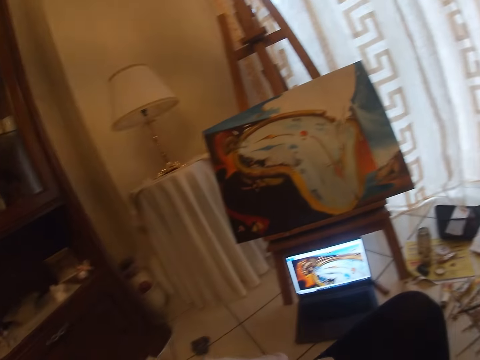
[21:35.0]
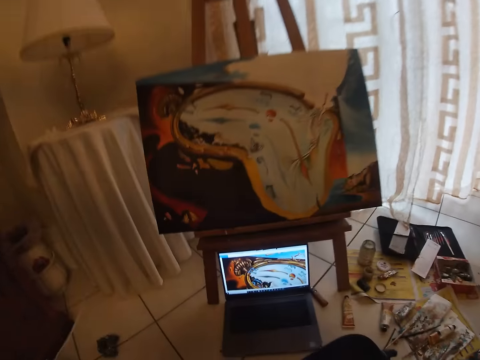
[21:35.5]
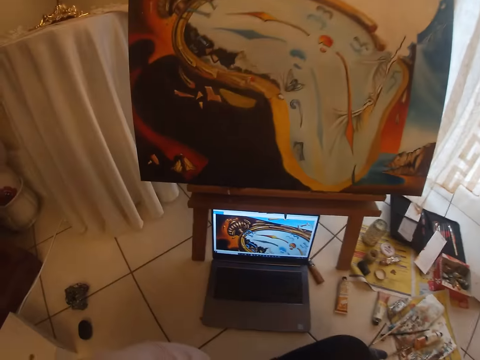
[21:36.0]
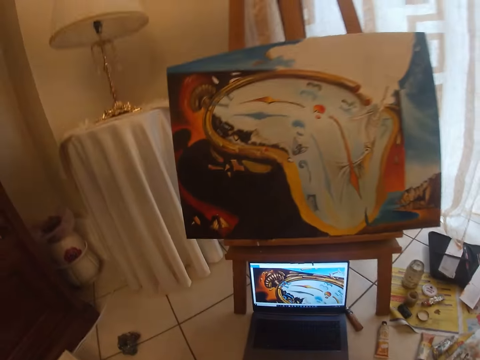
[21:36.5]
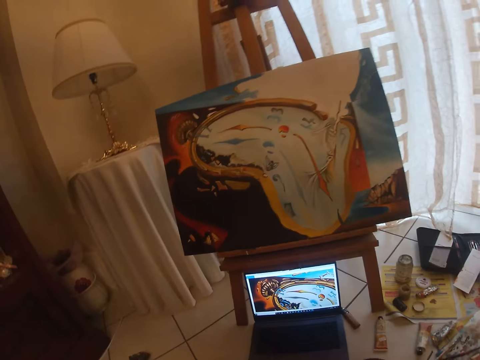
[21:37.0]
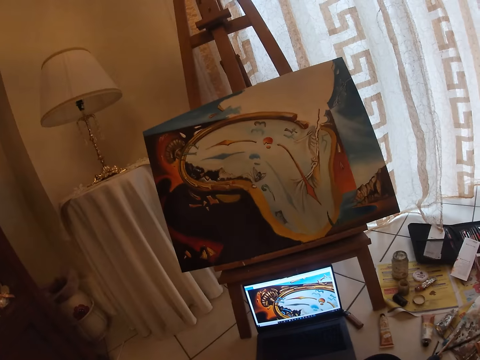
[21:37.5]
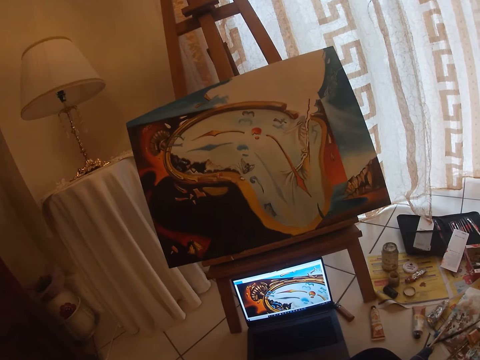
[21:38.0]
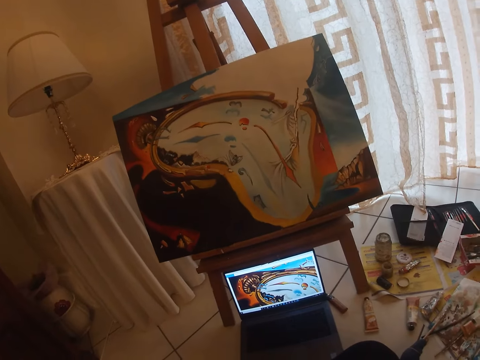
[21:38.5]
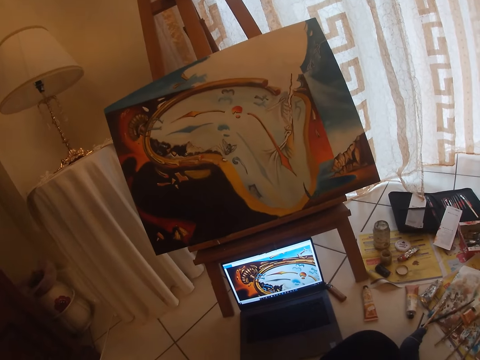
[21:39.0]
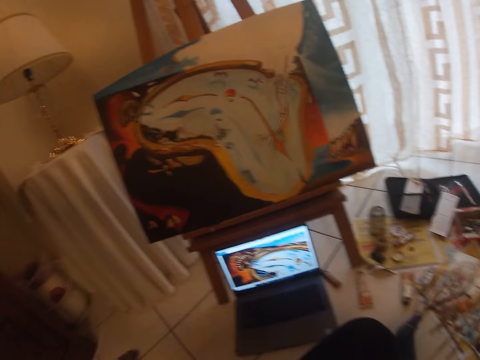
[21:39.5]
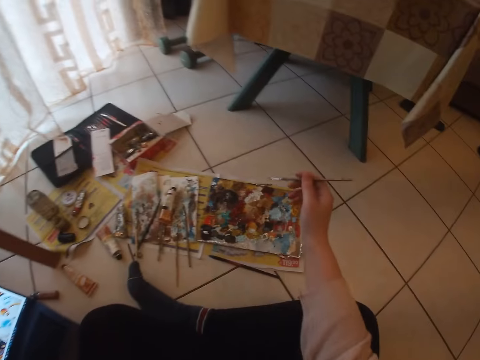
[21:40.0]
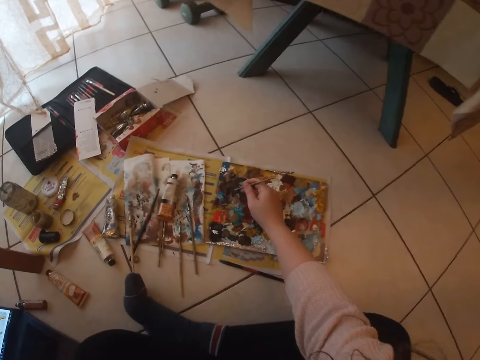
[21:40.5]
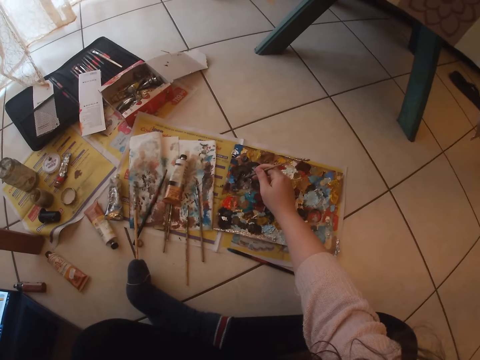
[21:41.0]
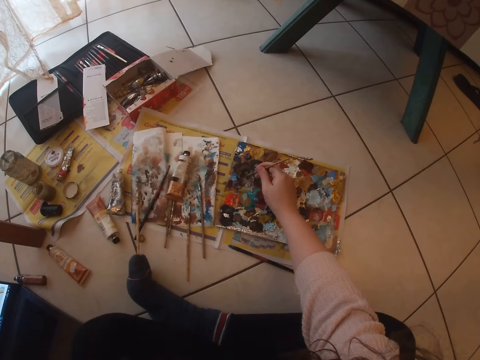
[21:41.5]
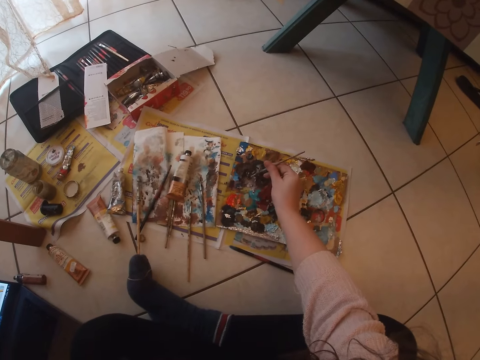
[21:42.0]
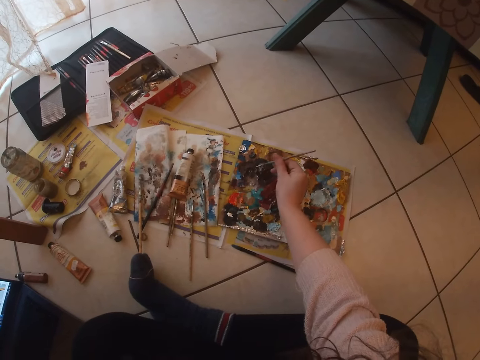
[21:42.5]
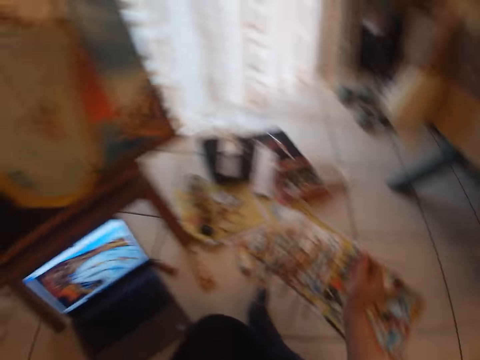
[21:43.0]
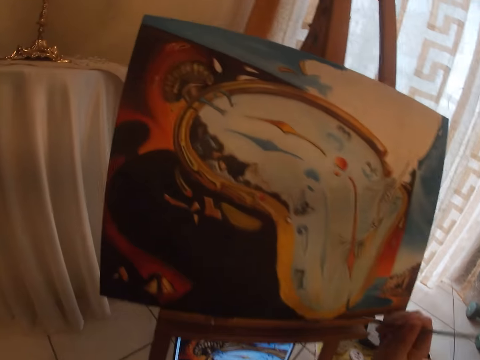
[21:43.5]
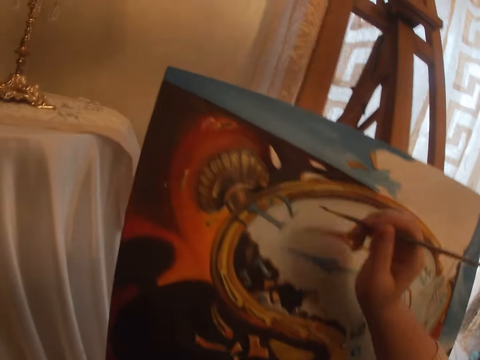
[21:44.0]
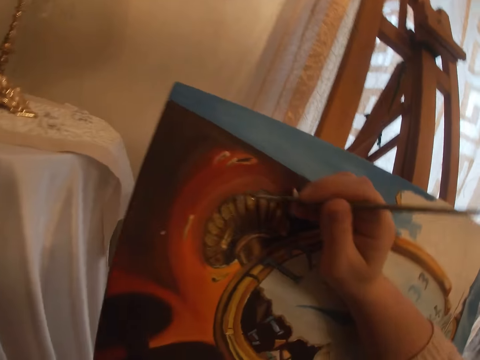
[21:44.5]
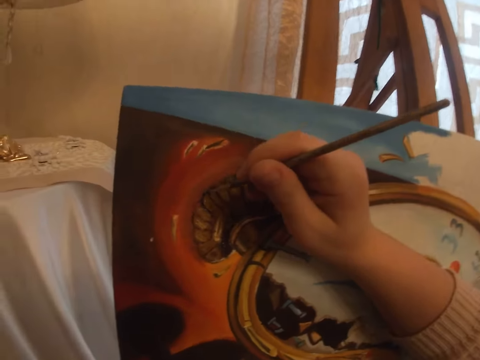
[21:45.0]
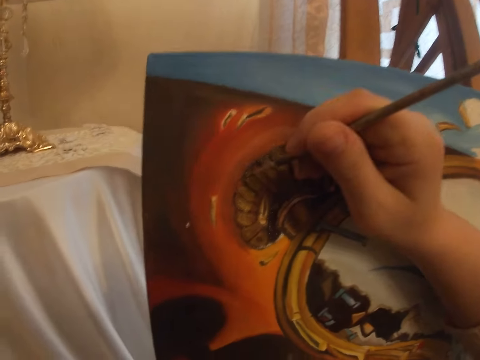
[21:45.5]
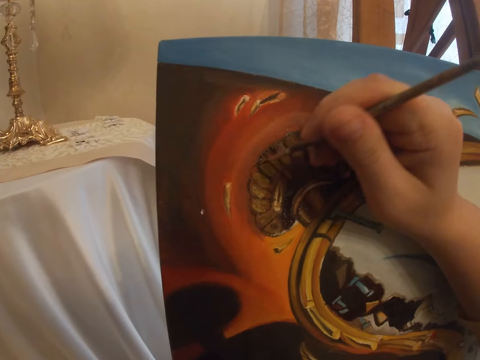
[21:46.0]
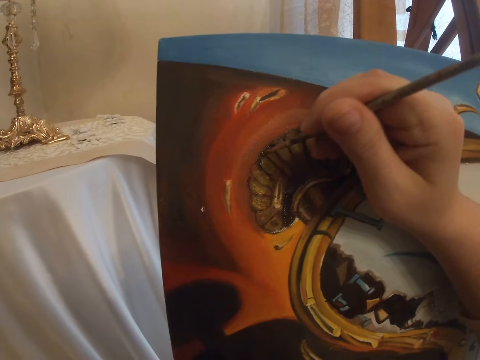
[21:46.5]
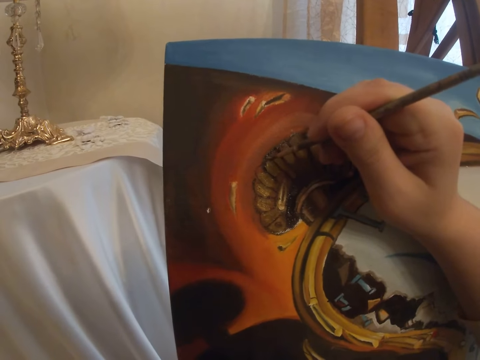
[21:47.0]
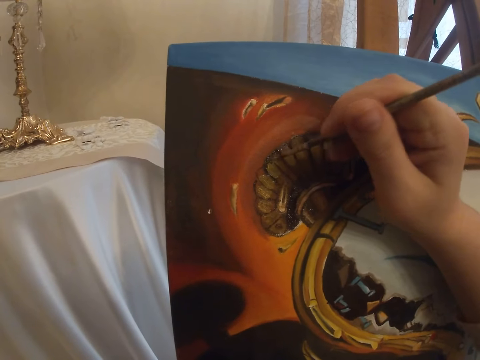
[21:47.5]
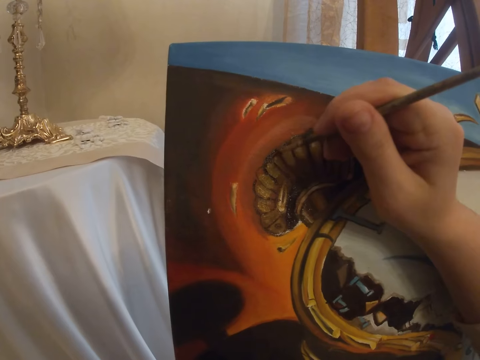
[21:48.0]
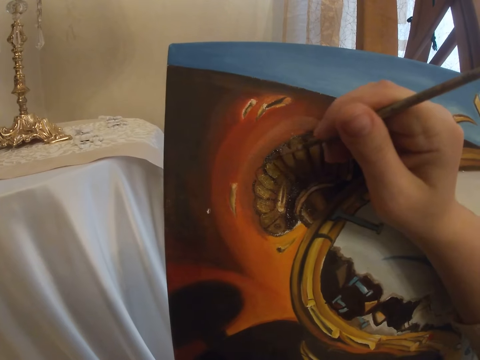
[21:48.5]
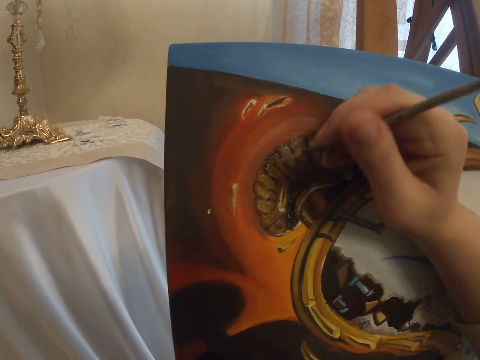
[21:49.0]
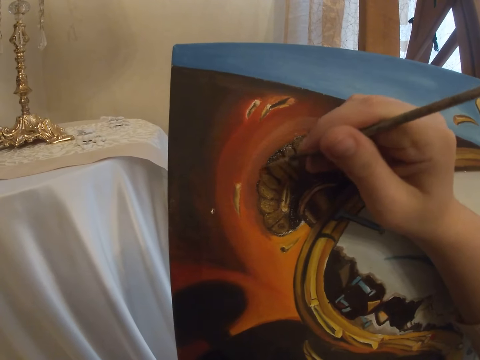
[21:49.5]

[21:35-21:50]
The camera wearer checks the screen of the laptop. She picks another colour of paint from the paint board with the brush in her right hand. She paints with the brush in her right hand the art on the canvas.

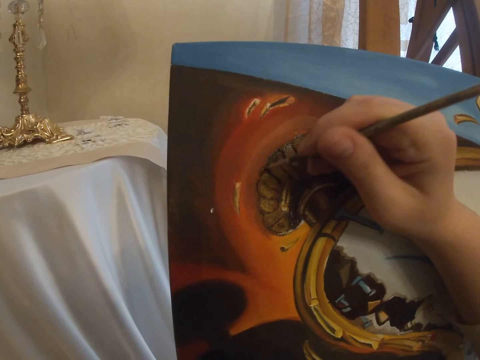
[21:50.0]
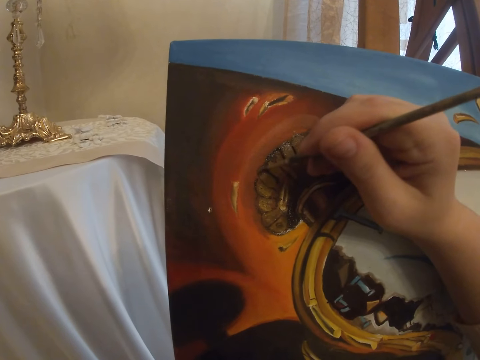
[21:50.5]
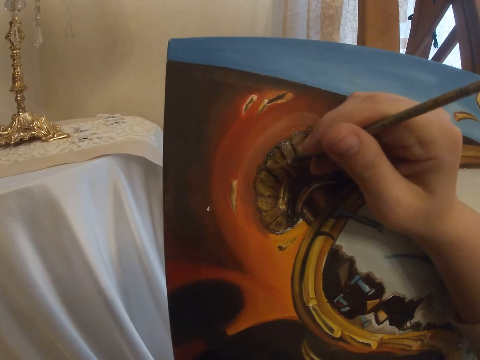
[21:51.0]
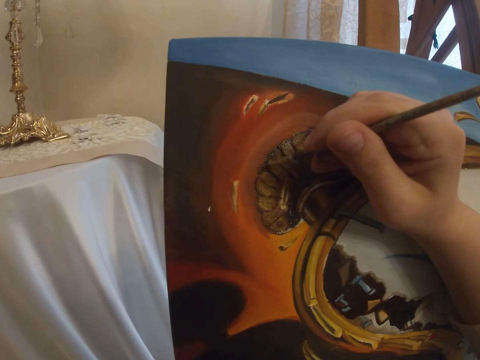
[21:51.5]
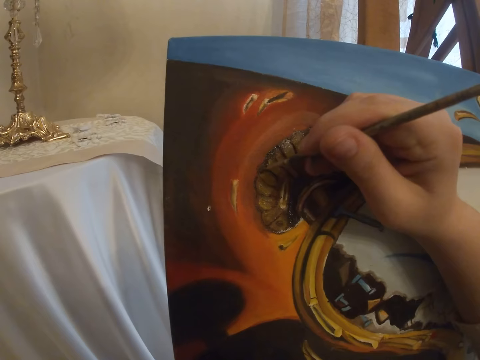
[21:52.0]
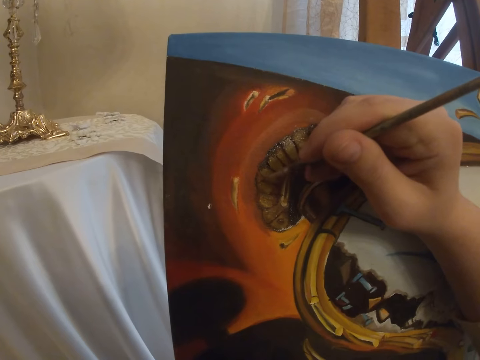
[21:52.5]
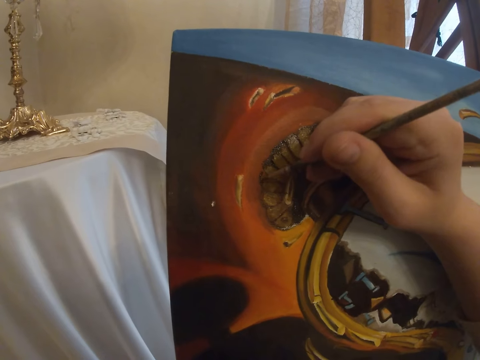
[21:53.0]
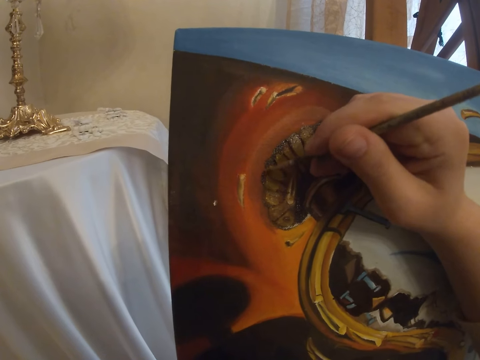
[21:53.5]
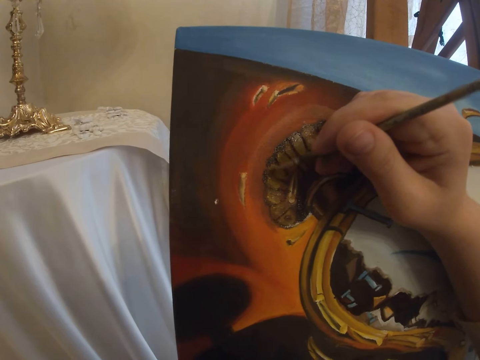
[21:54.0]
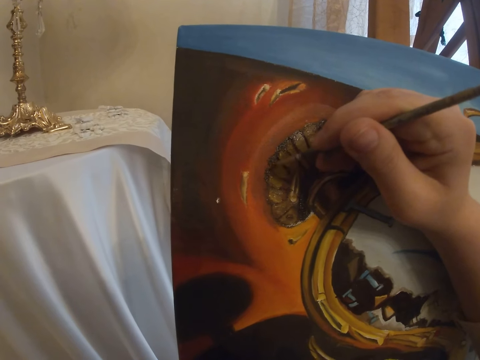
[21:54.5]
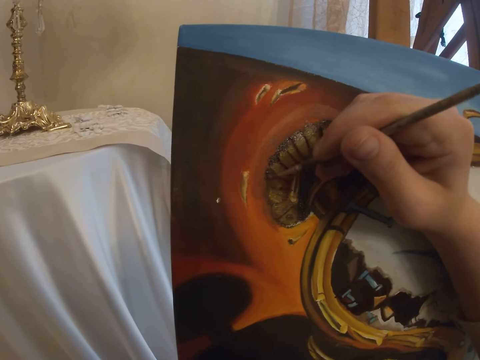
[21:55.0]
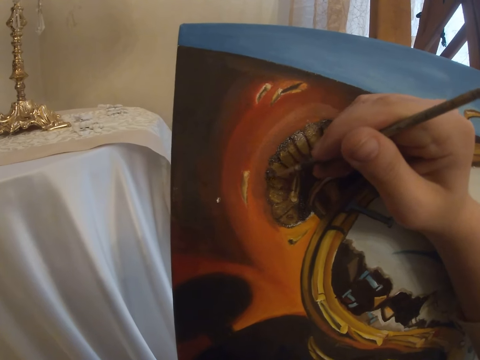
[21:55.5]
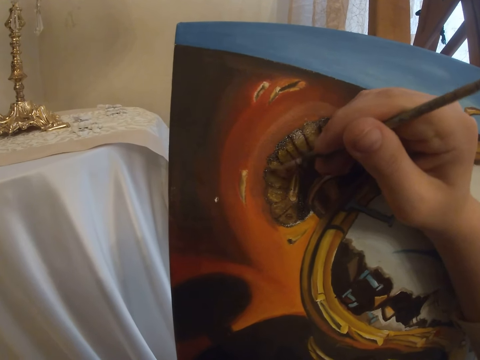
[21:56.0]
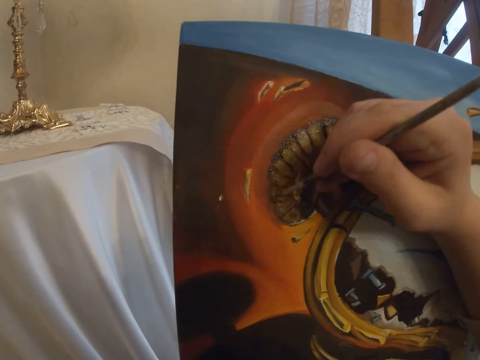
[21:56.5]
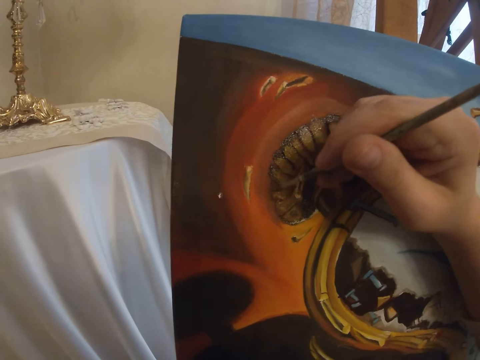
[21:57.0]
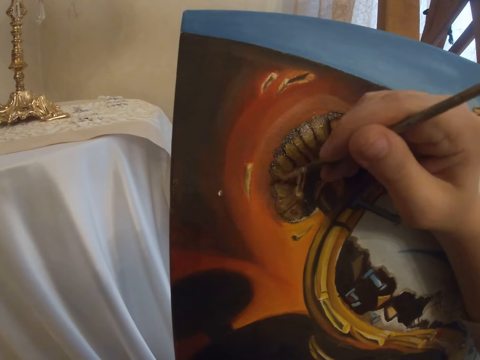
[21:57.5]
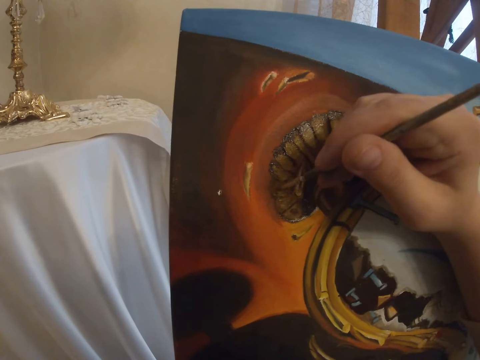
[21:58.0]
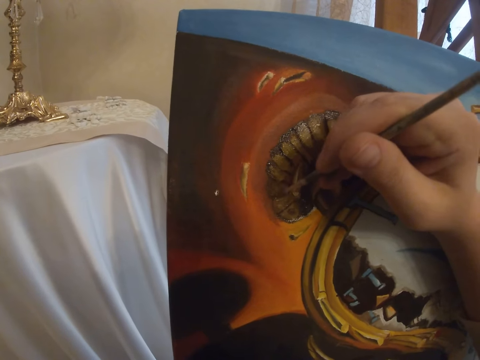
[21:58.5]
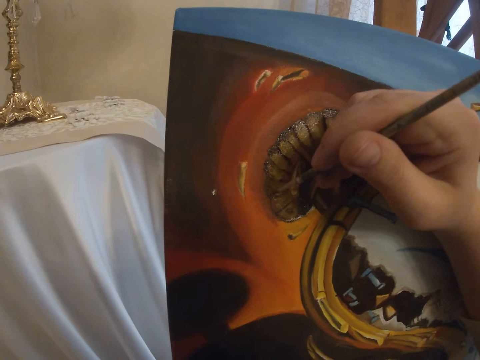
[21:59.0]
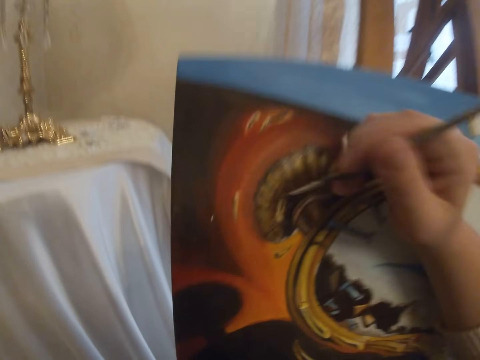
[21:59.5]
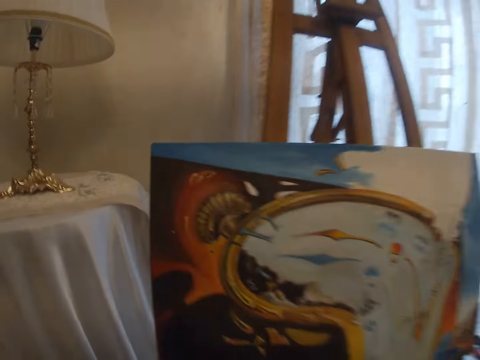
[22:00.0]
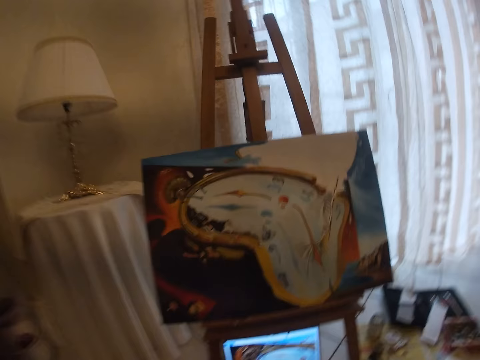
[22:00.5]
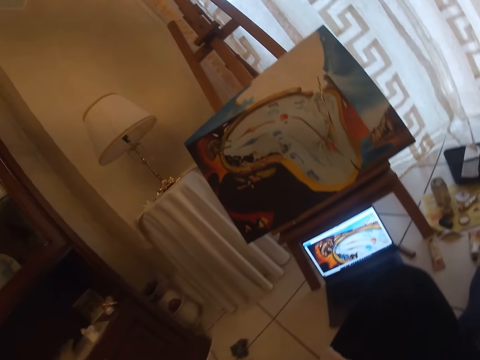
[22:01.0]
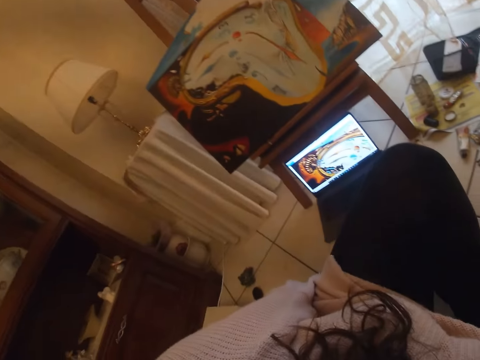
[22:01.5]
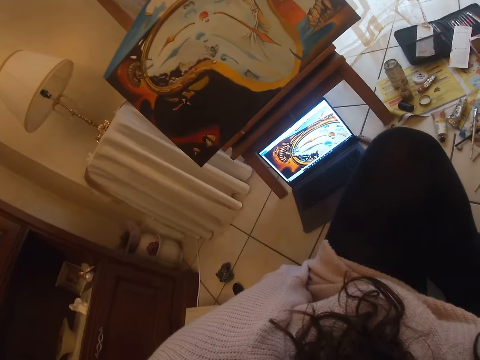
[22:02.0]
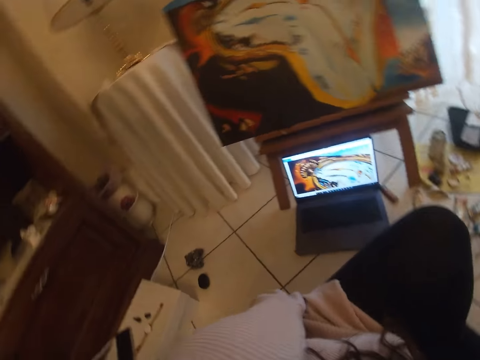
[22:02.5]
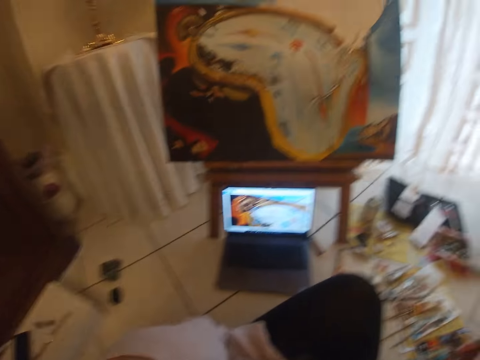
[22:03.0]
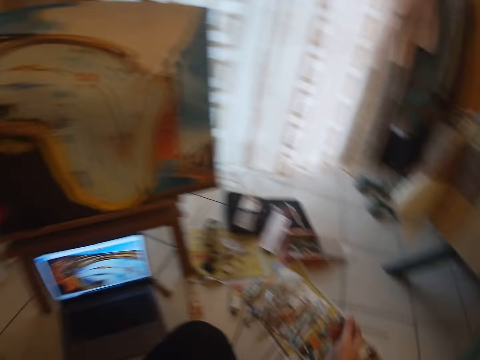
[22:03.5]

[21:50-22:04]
The camera wearer checks the screen of the laptop.
